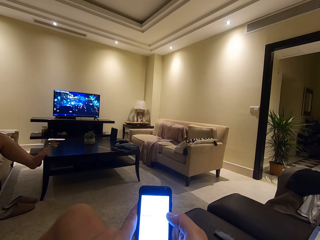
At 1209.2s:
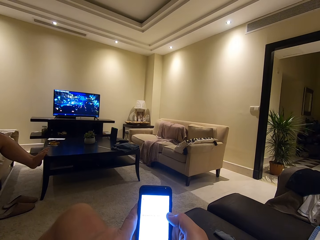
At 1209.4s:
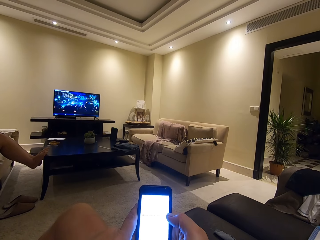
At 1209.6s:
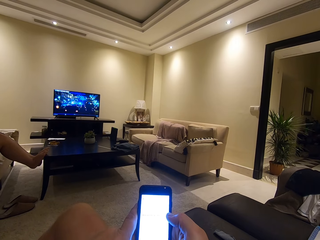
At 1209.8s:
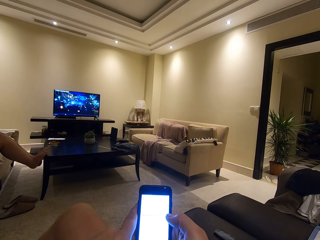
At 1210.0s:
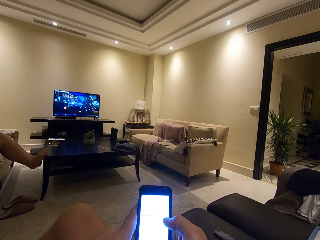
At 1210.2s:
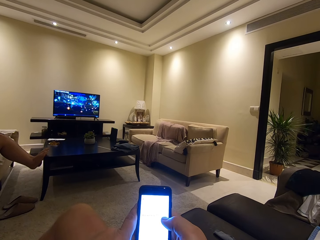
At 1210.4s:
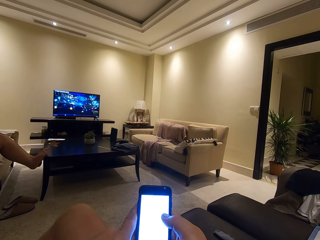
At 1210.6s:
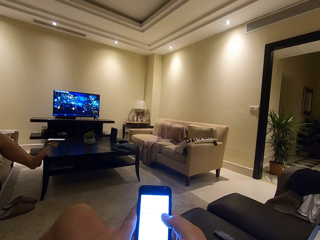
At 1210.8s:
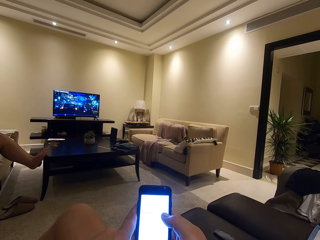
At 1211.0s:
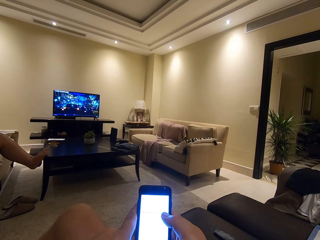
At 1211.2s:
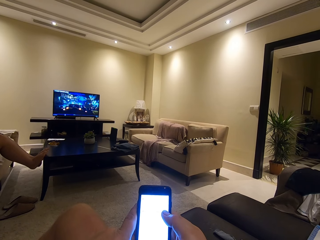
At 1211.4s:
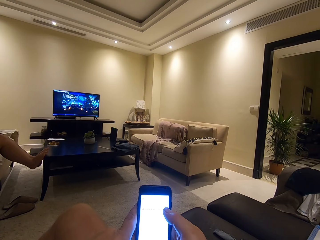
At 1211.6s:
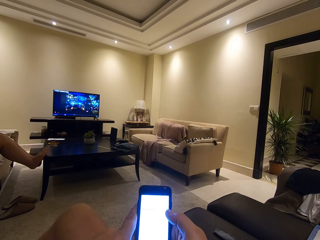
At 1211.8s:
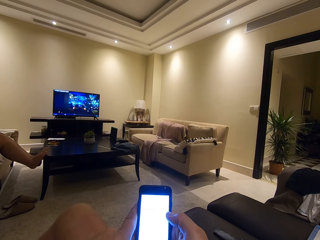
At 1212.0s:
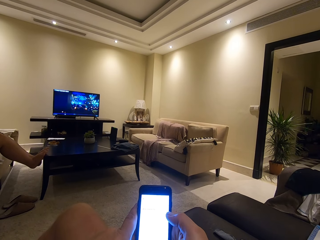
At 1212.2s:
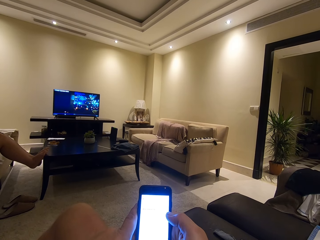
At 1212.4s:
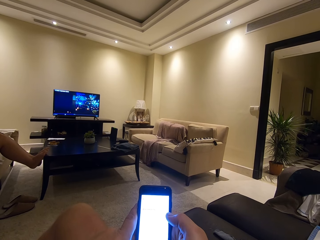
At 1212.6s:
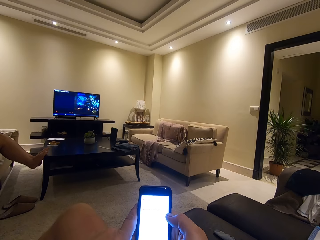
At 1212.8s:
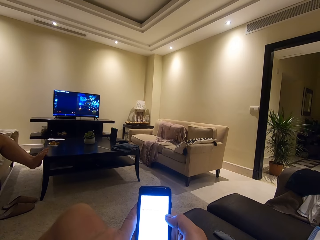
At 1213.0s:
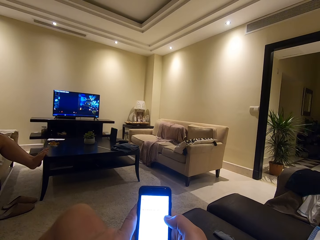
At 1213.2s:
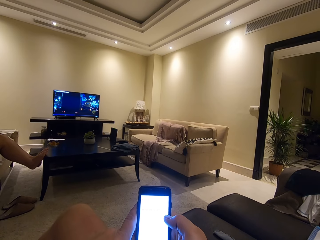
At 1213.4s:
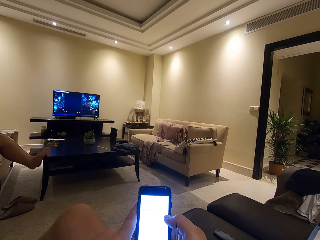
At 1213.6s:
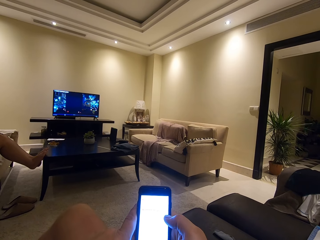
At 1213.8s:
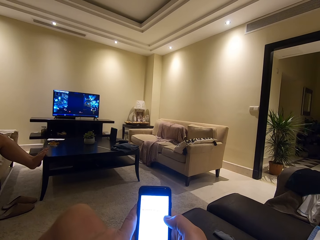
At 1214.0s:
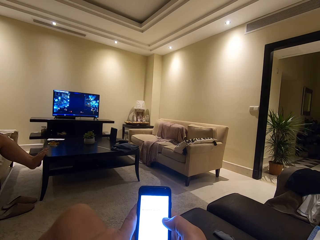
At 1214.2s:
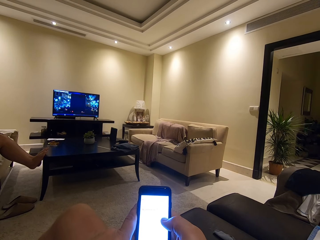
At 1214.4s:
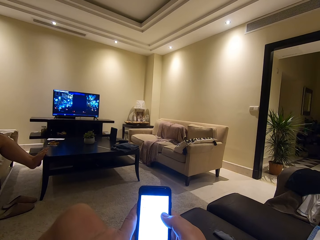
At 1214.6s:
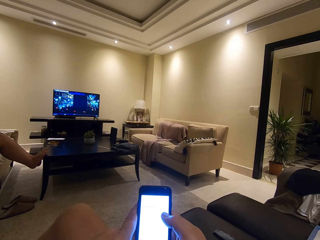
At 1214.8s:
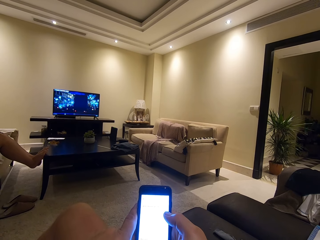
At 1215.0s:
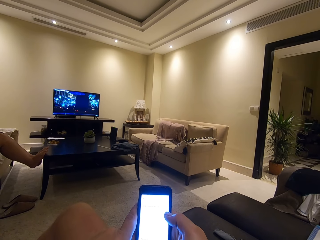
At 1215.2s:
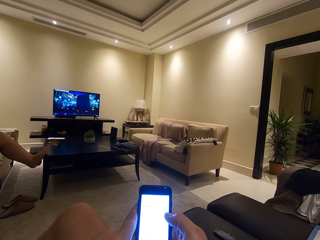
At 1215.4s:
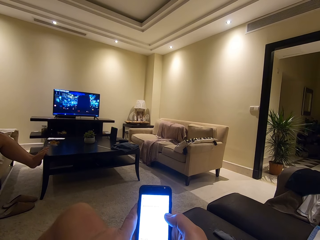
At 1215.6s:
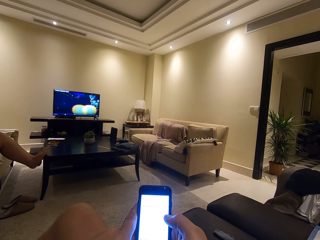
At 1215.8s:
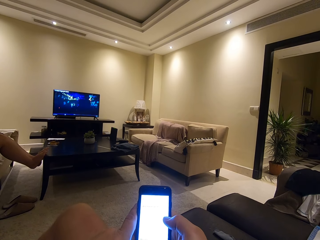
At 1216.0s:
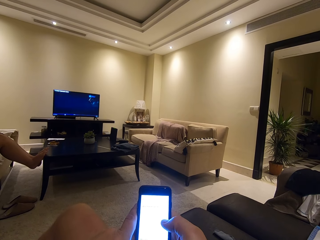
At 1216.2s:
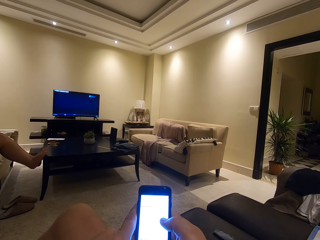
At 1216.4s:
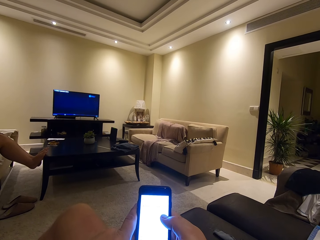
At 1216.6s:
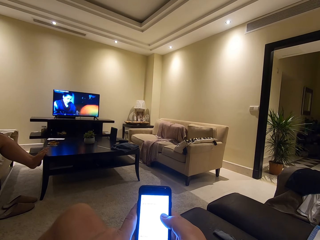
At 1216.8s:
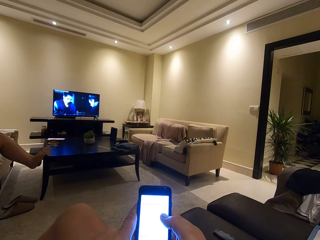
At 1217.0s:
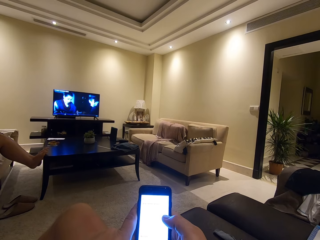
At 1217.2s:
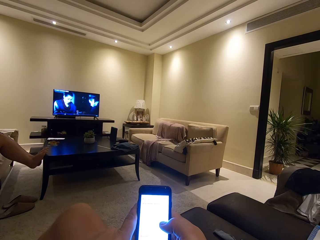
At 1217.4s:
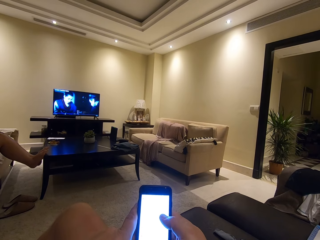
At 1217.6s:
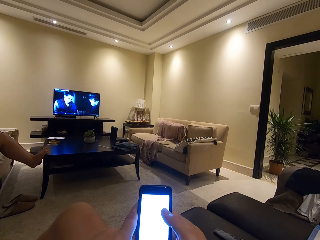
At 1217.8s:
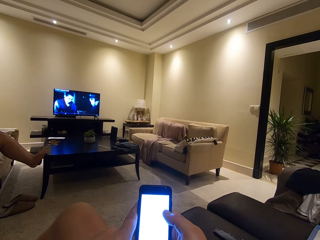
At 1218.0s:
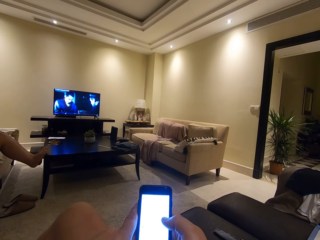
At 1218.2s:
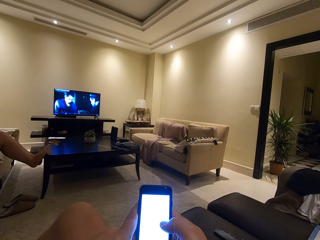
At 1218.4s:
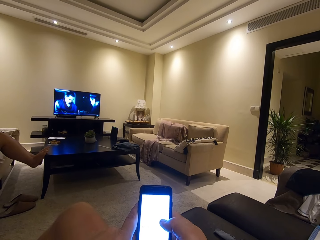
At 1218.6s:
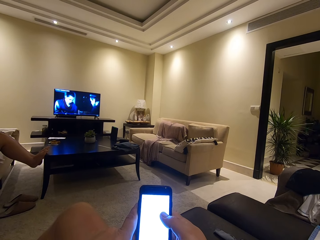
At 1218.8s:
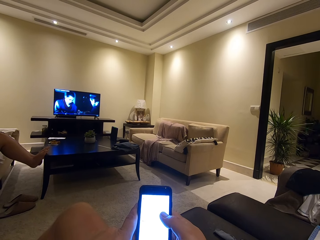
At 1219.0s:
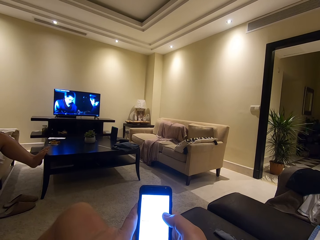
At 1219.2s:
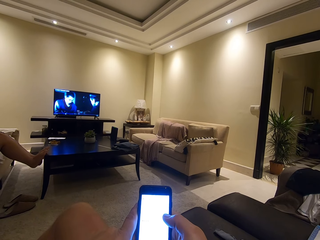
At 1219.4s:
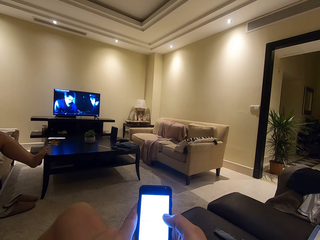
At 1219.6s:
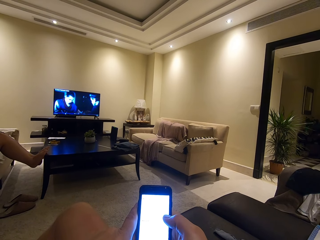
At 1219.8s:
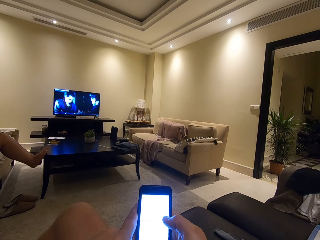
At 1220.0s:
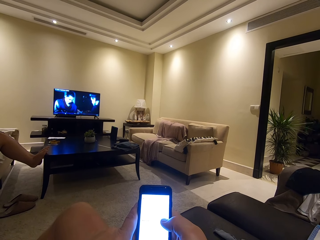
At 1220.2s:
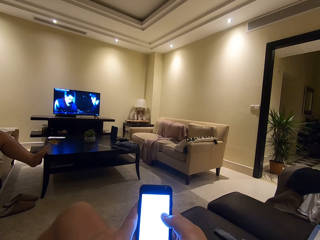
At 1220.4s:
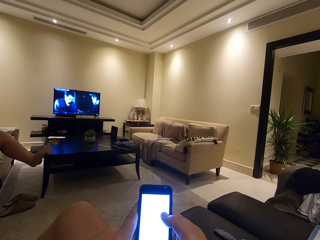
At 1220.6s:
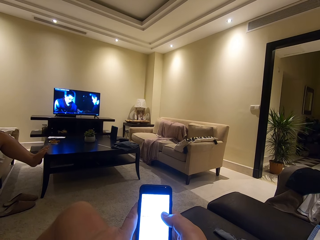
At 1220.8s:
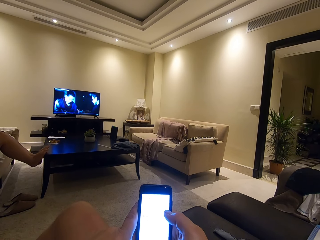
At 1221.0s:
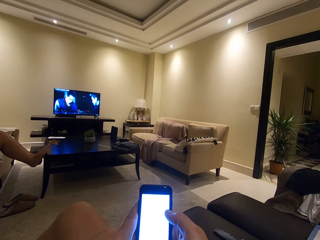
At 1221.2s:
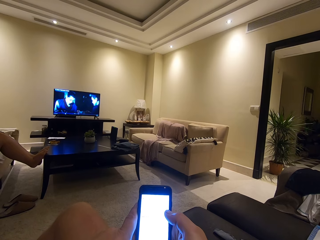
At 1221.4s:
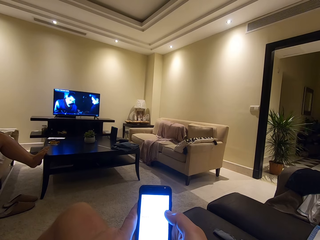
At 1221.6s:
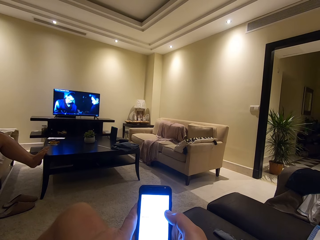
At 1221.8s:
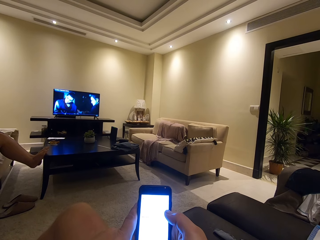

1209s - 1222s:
The camera wearer watches television. He uses his phone.

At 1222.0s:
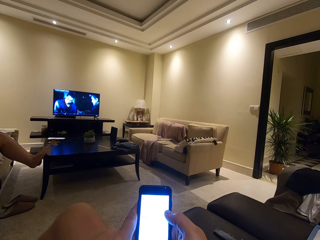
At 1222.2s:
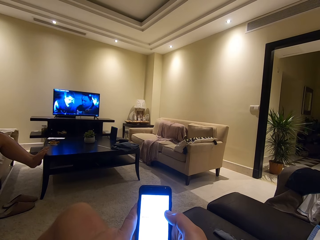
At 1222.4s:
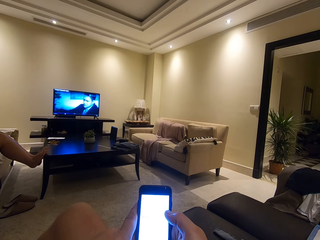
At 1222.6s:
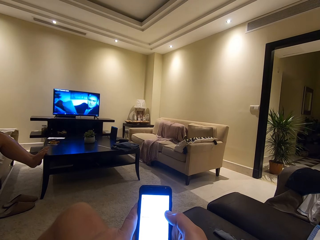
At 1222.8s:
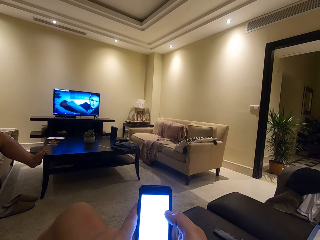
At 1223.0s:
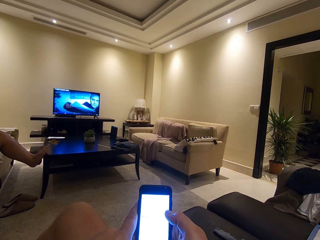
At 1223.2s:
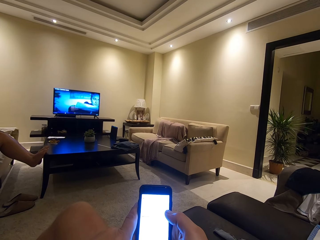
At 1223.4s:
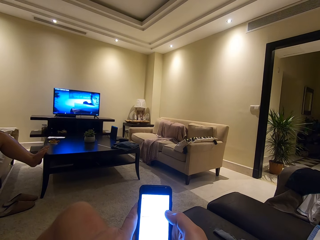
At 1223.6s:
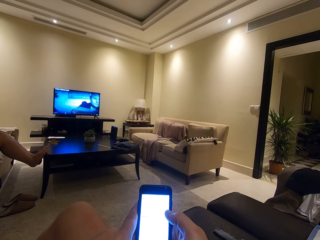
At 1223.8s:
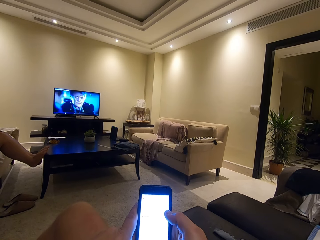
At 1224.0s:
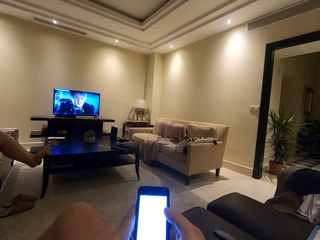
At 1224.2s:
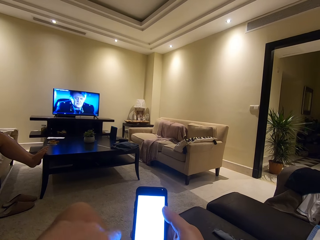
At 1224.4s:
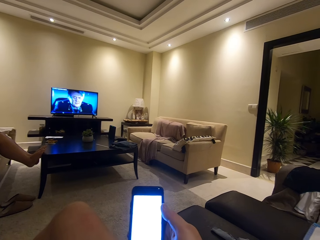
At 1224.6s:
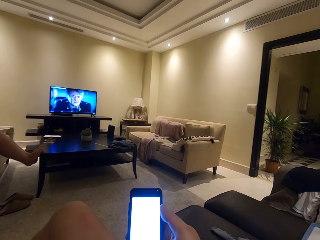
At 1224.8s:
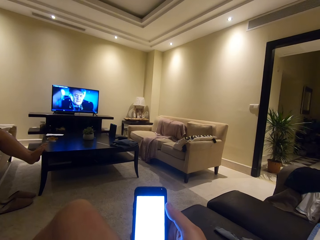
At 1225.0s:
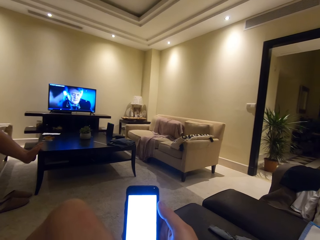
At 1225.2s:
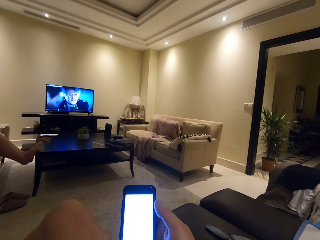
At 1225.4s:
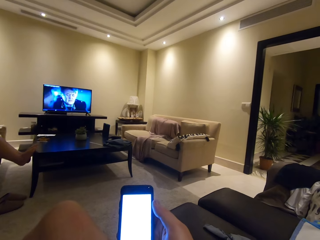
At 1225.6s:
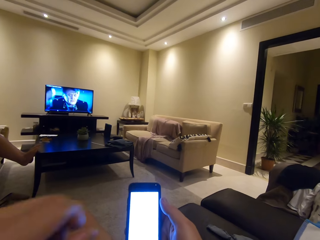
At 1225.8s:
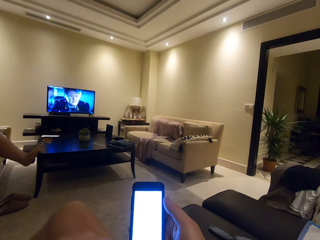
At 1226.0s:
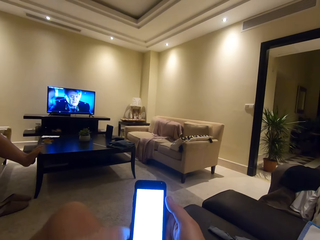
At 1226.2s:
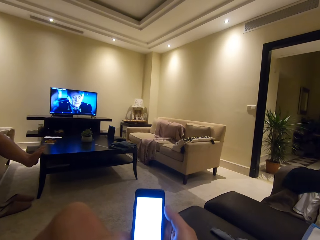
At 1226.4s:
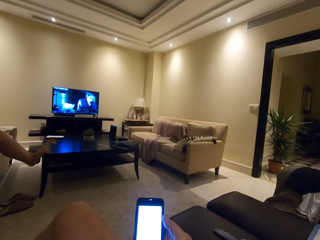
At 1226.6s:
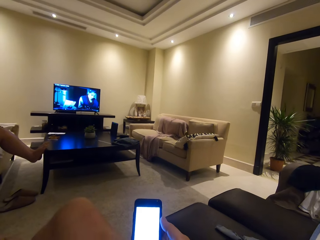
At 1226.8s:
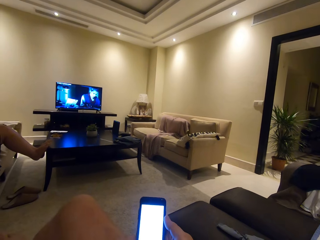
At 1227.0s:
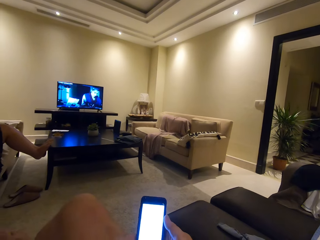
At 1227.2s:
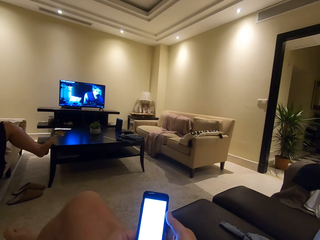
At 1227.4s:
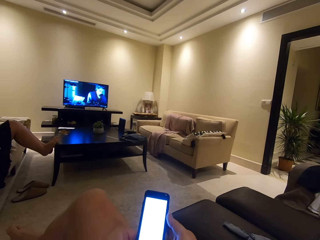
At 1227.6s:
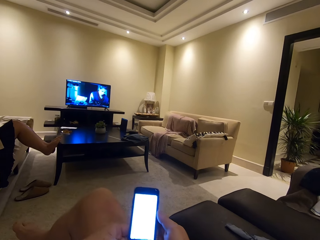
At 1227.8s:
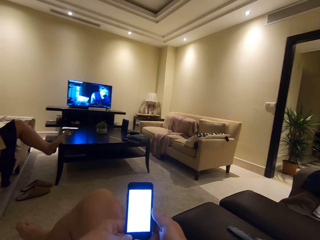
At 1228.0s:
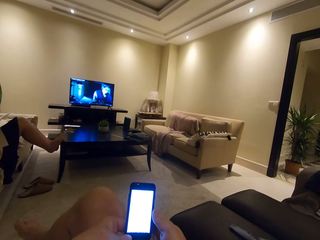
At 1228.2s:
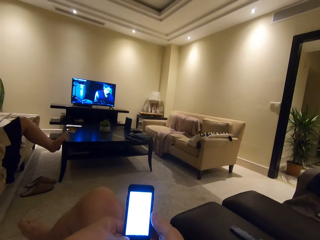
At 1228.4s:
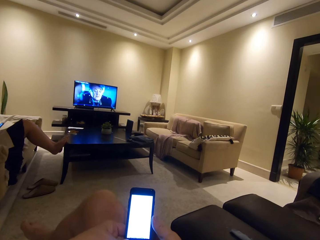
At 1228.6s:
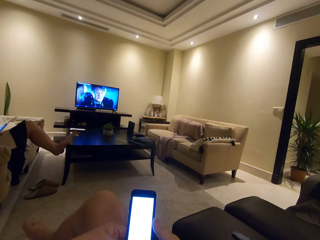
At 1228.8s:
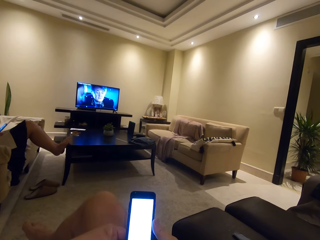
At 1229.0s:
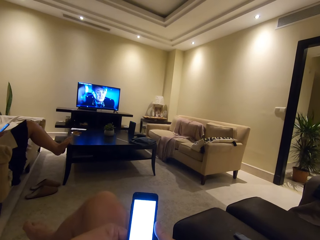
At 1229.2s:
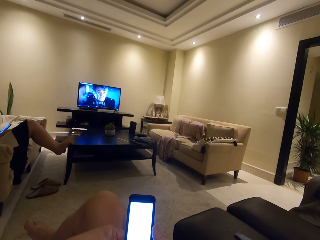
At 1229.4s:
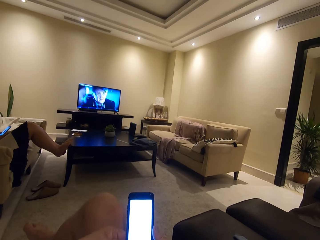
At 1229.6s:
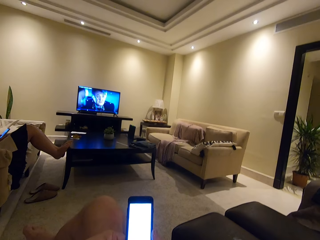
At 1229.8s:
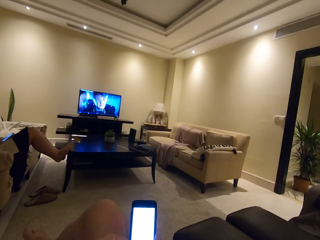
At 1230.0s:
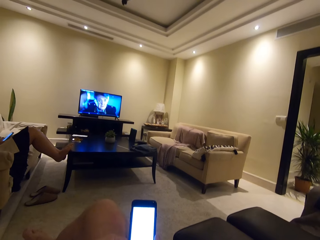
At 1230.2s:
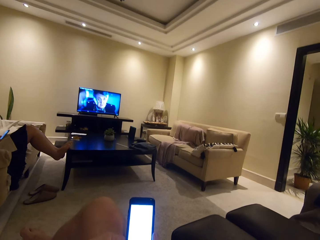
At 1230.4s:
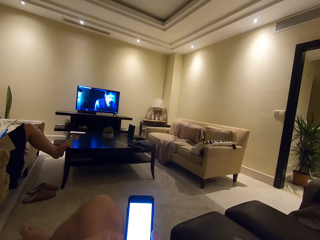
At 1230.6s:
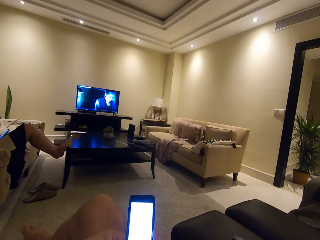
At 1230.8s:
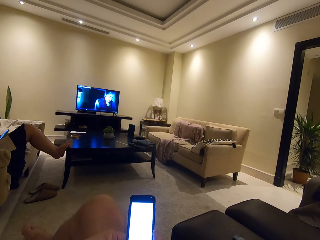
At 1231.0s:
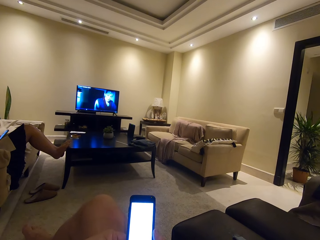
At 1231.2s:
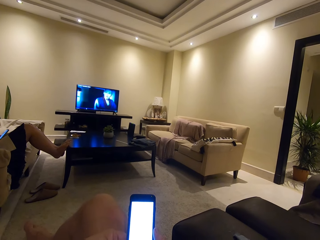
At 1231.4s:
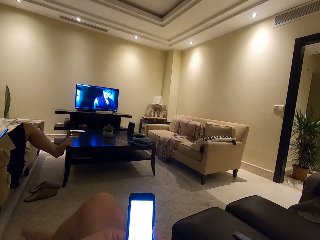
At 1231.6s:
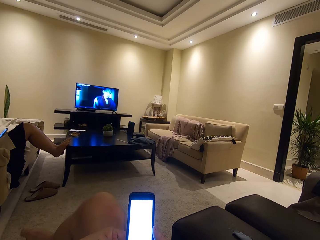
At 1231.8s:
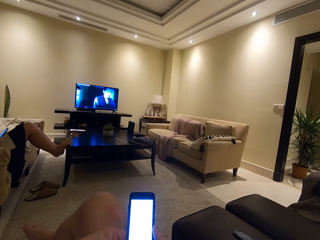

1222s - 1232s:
The camera wearer watches television. A woman uses her phone.
